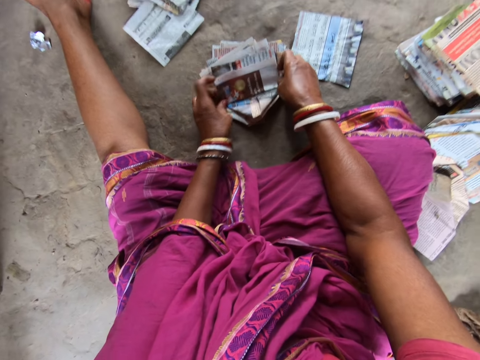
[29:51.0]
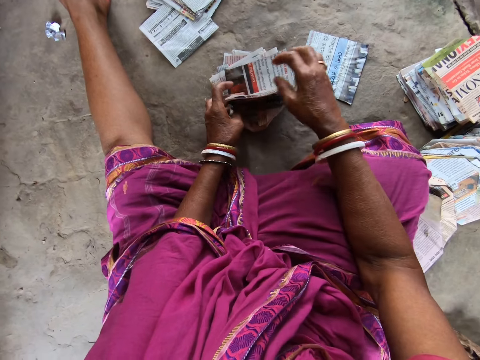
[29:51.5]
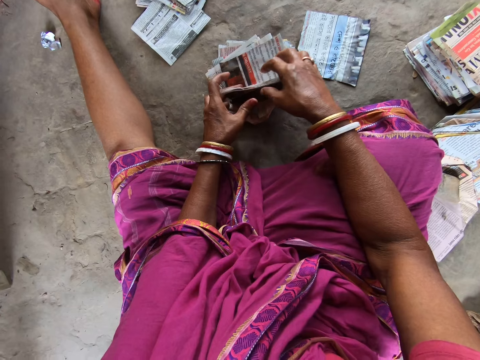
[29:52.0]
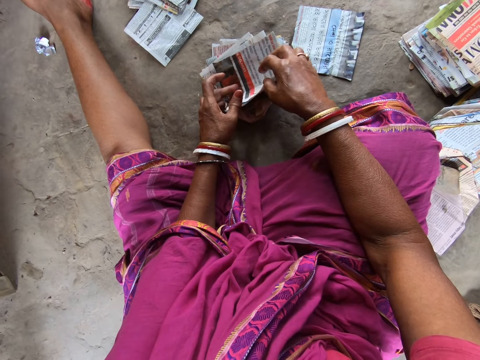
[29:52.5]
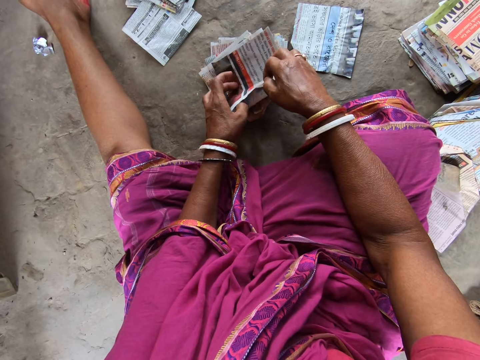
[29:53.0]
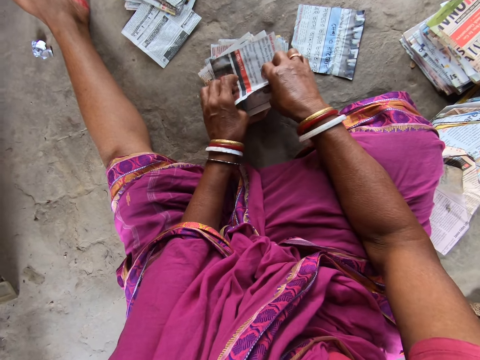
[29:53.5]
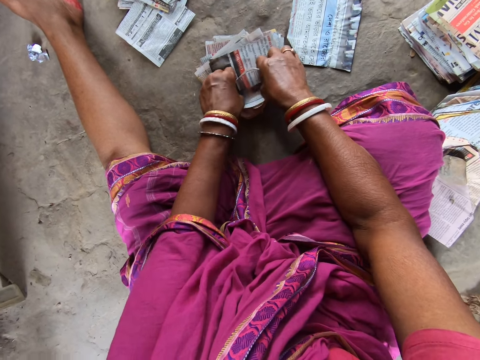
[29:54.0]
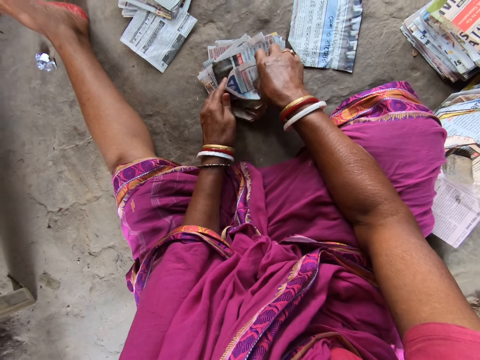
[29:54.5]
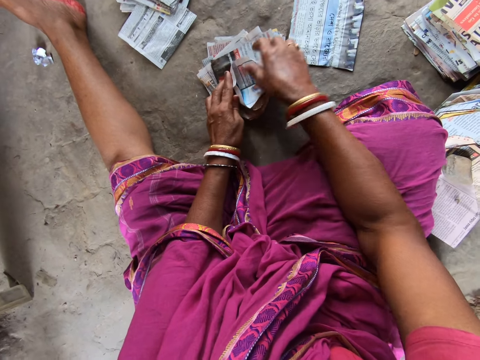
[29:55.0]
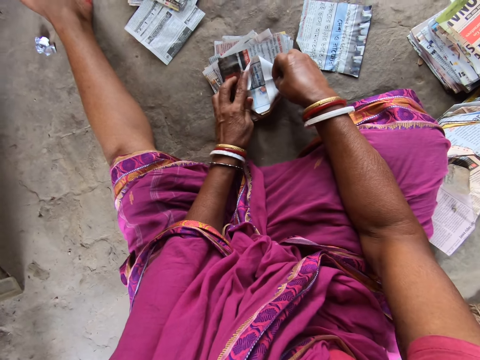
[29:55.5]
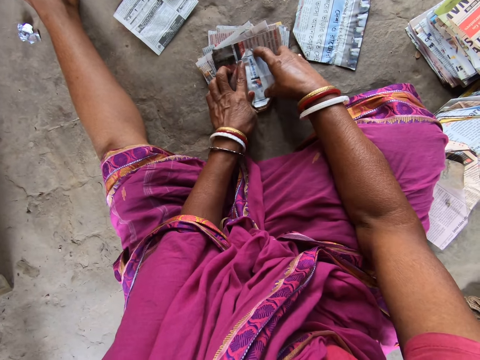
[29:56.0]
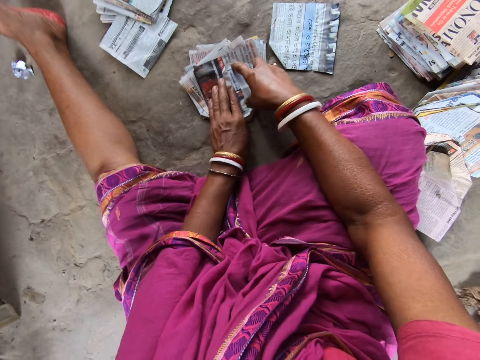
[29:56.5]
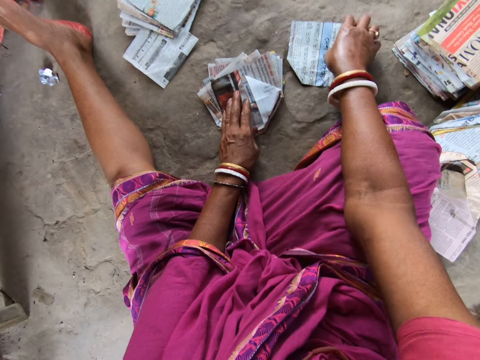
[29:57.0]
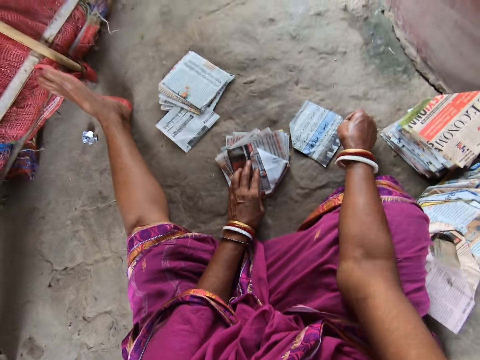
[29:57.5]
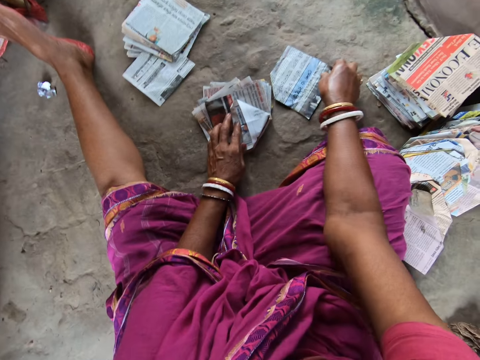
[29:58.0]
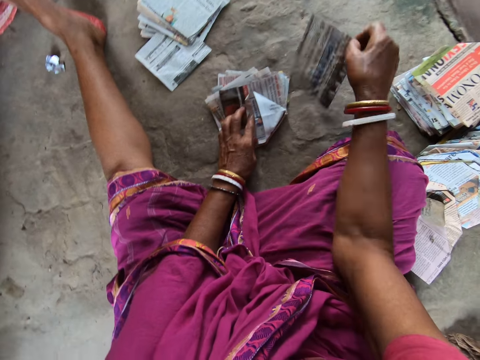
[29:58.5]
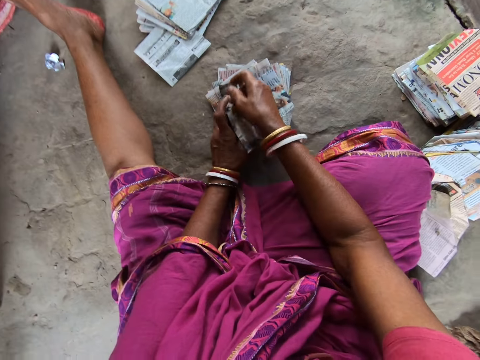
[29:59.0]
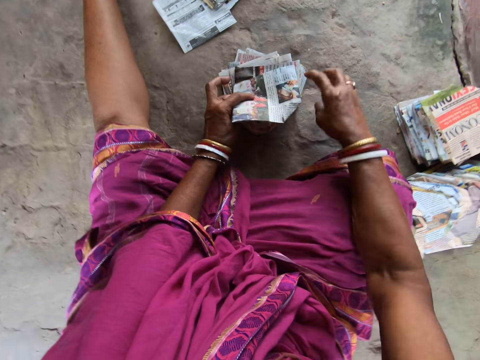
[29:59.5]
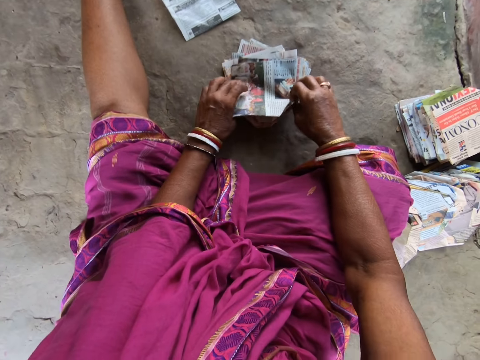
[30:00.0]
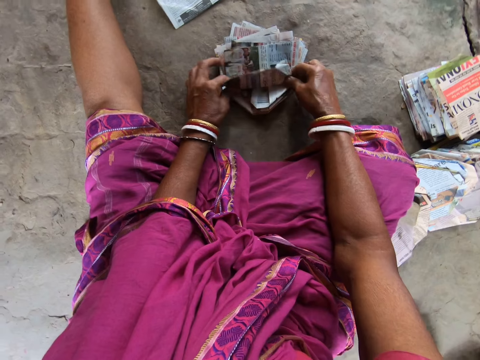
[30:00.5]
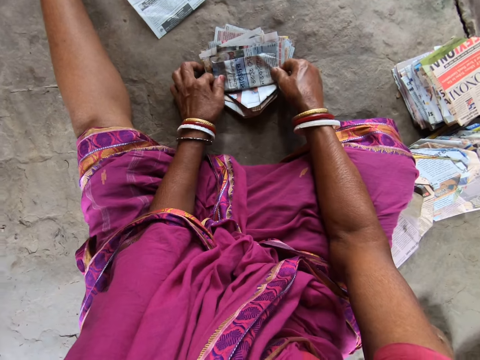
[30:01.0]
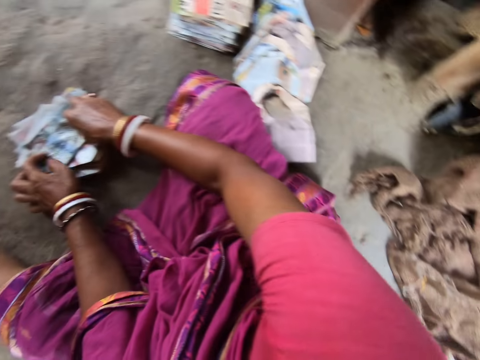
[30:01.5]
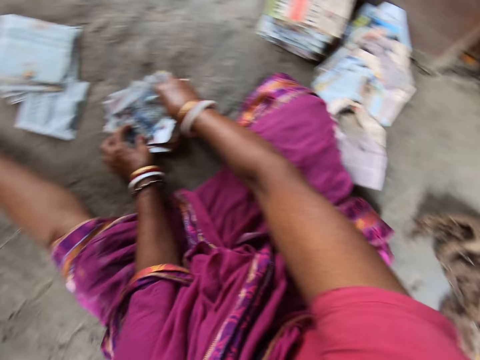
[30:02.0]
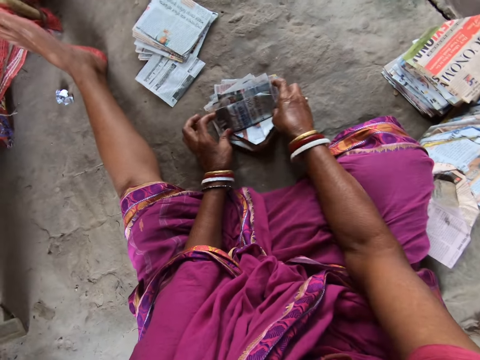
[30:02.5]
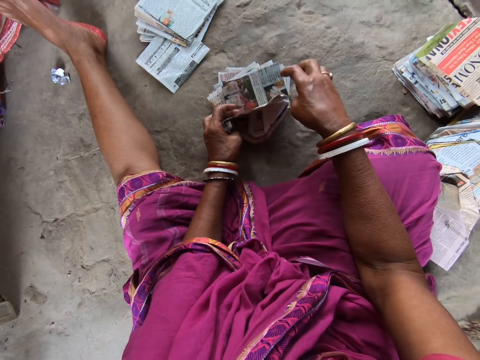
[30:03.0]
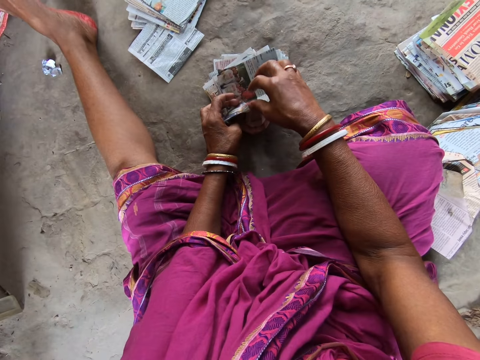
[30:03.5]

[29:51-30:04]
The camera wearer picks a piece of paper from the pile of papers on the floor with her right hand. She puts the piece of paper in her right hand on the pieces of paper on the floor. She folds the piece of paper on the pieces of paper on the floor with both hands.

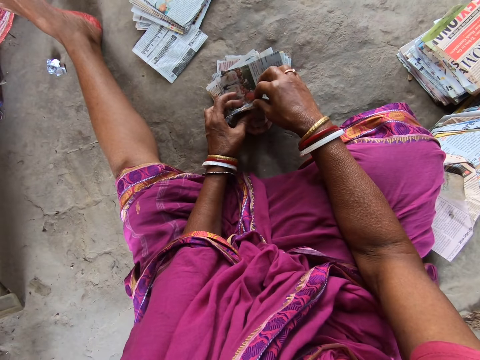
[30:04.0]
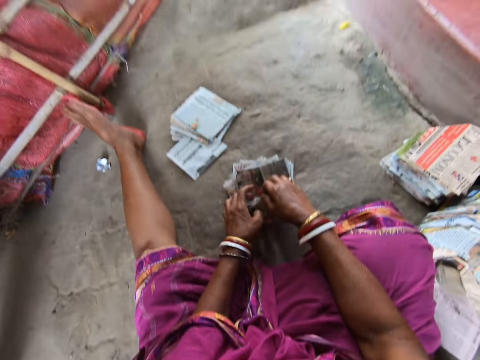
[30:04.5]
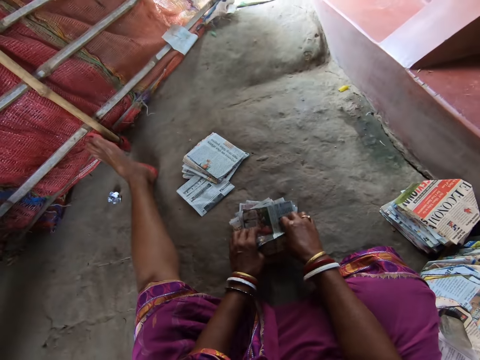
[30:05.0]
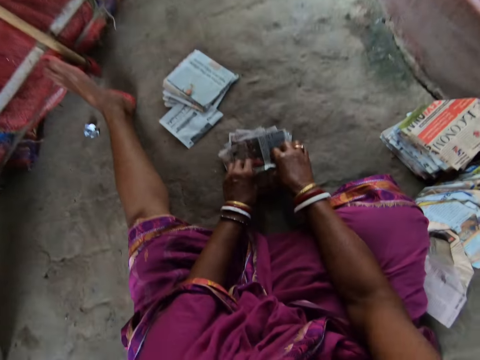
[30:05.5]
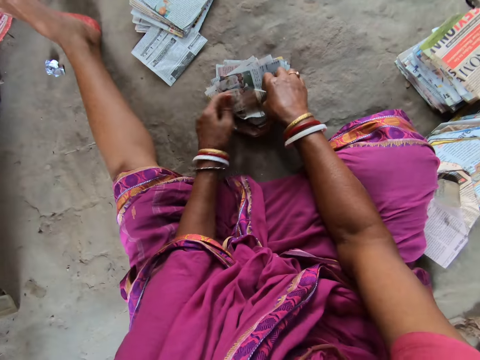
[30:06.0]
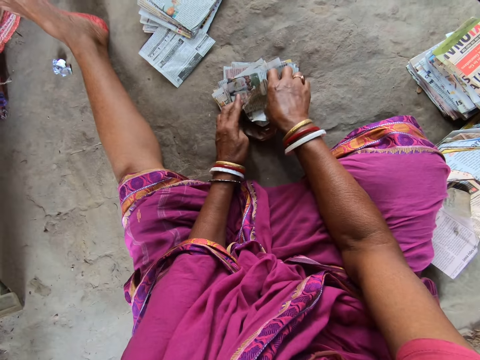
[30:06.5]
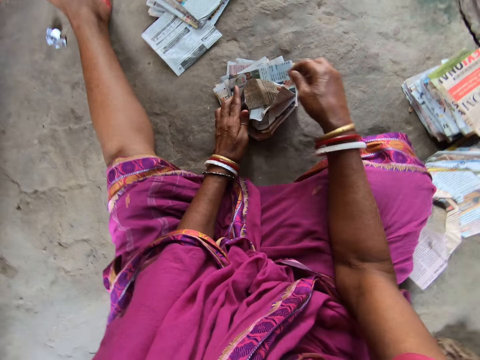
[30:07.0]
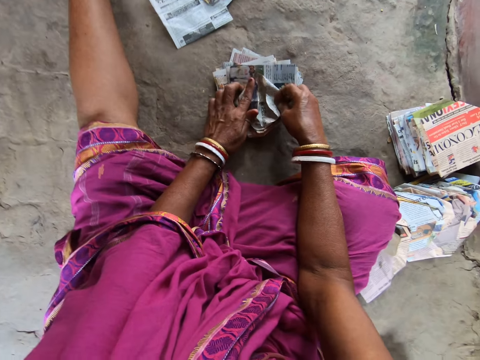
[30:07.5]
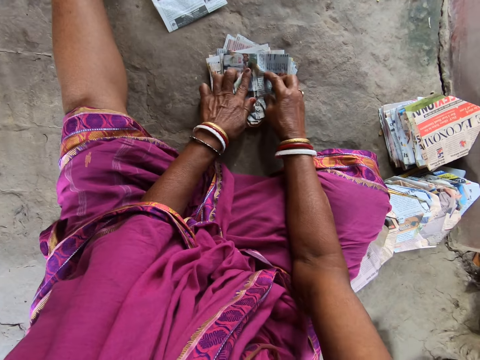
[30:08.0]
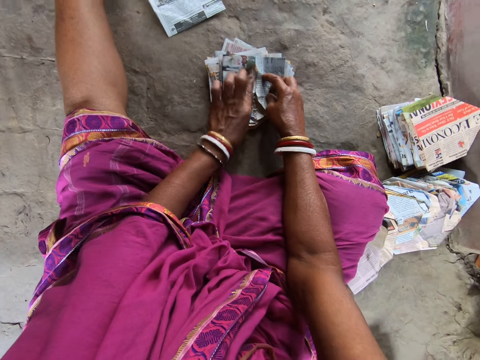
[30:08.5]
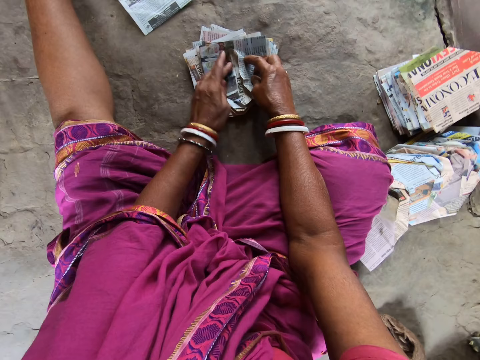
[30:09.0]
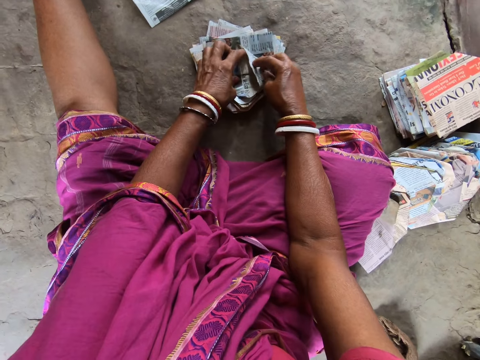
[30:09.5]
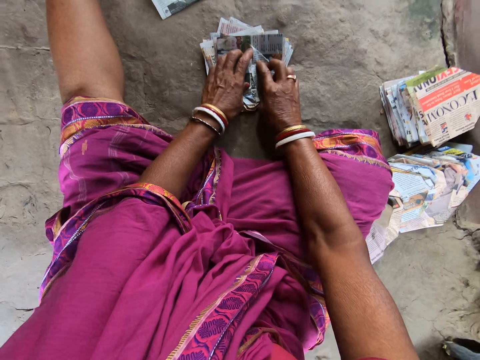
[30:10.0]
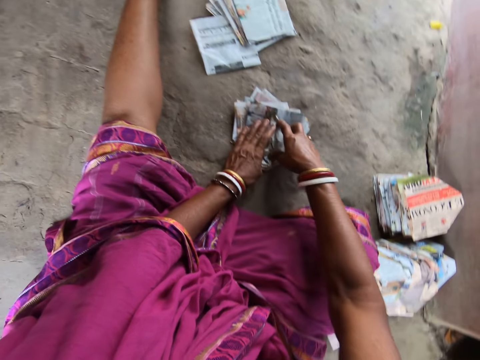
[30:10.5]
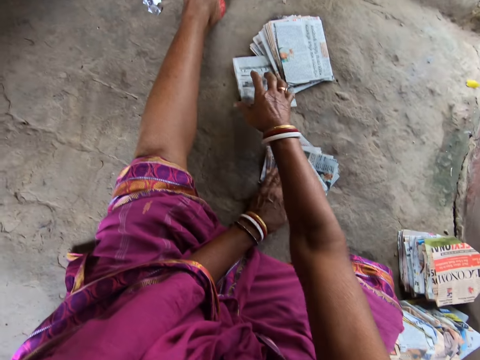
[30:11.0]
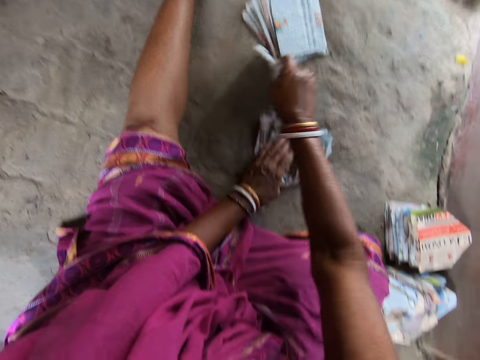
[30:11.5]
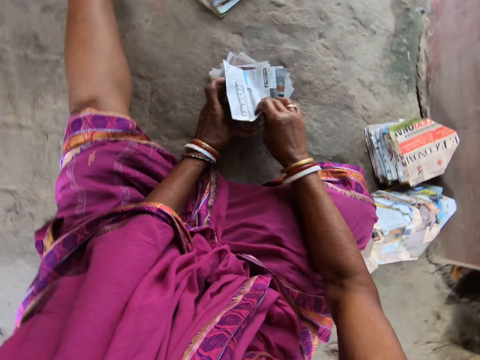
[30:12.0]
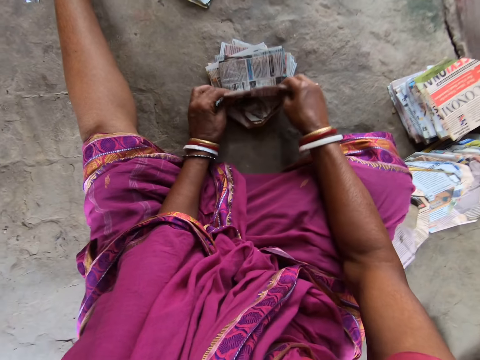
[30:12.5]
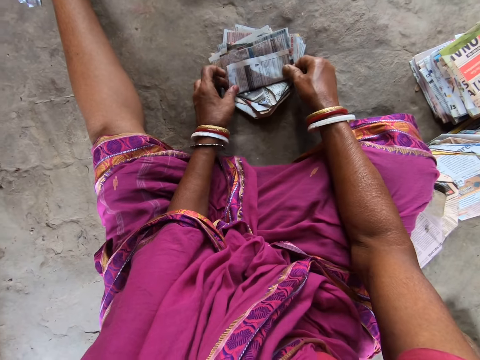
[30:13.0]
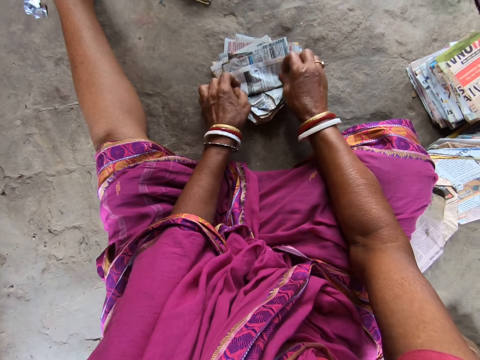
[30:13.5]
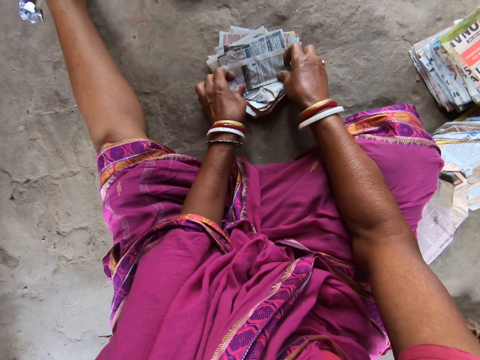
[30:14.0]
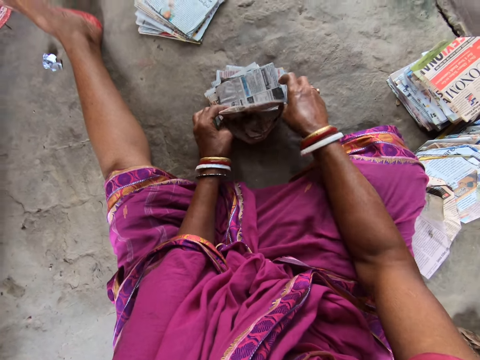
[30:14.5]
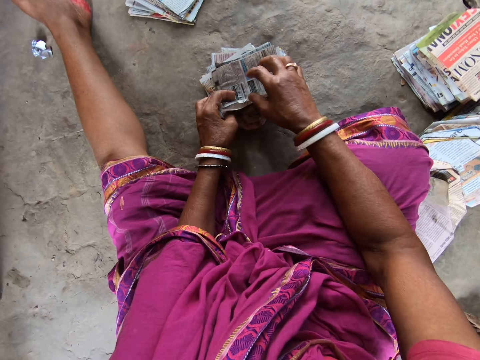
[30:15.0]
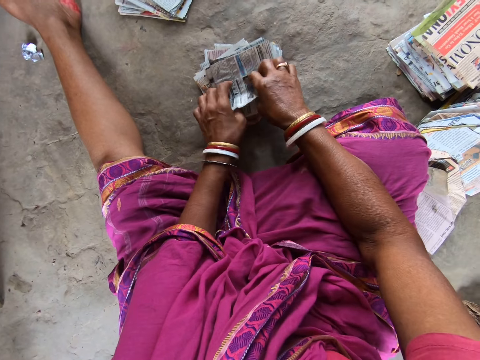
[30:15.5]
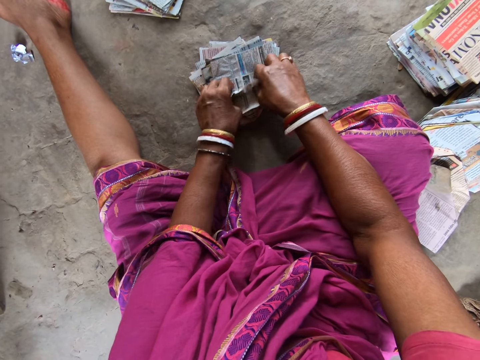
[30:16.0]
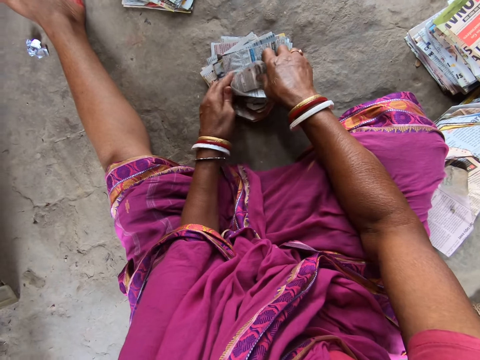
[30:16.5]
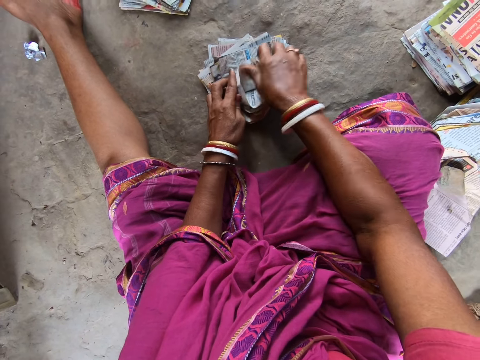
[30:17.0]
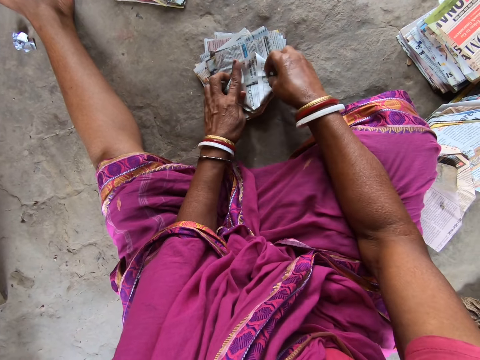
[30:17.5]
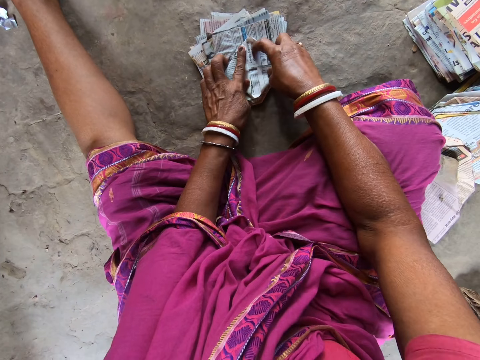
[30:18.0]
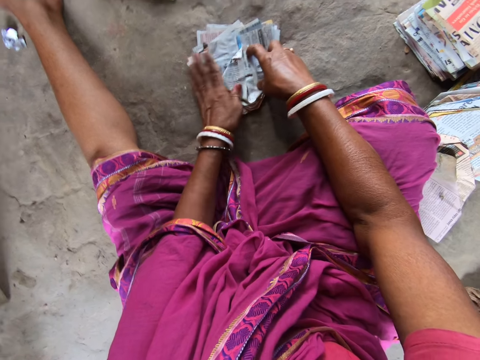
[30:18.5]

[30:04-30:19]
The camera wearer folds paper. She picks a piece of paper from the pile of papers on the floor with her right hand. She puts the piece of paper in her right hand on the pieces of paper on the floor. She folds the piece of paper on the pieces of paper on the floor with both hands.
